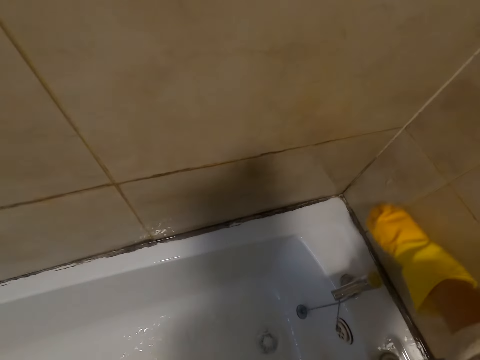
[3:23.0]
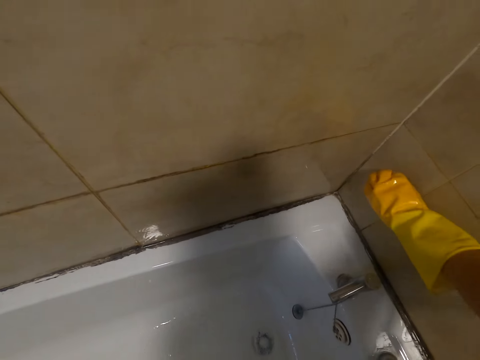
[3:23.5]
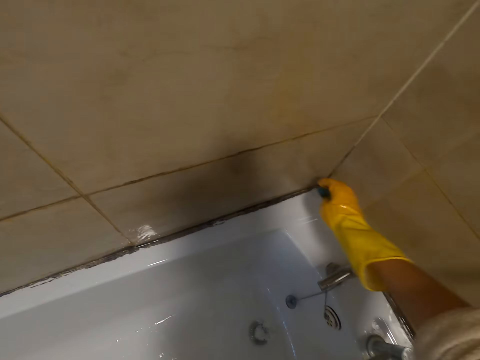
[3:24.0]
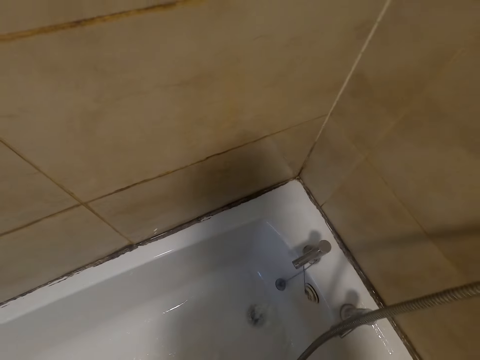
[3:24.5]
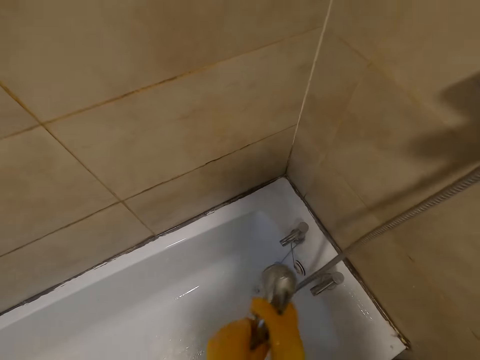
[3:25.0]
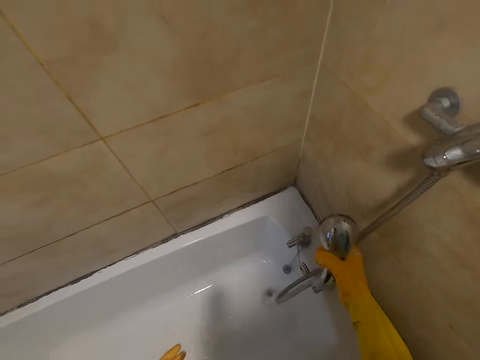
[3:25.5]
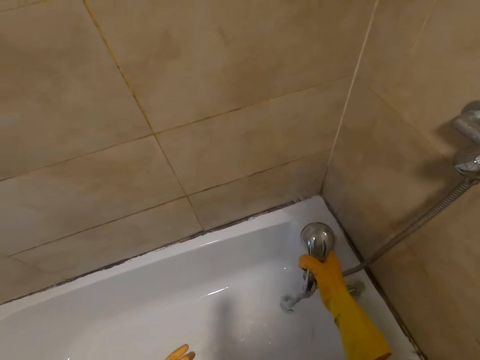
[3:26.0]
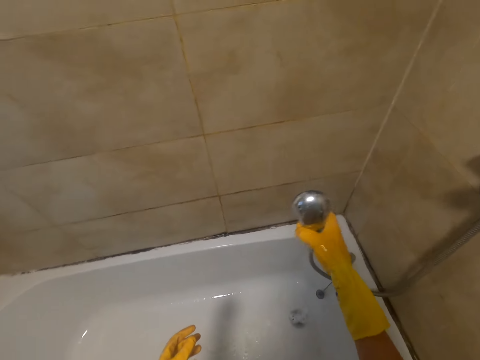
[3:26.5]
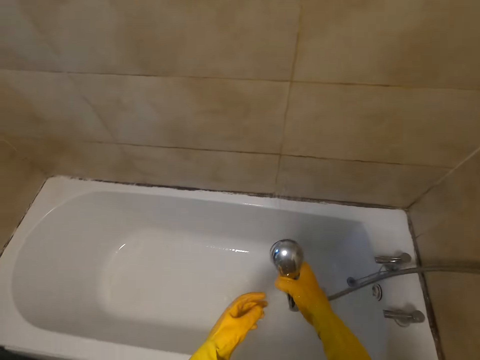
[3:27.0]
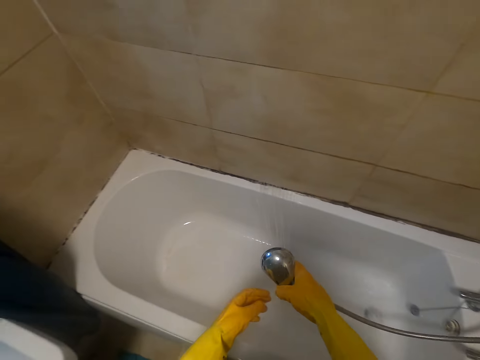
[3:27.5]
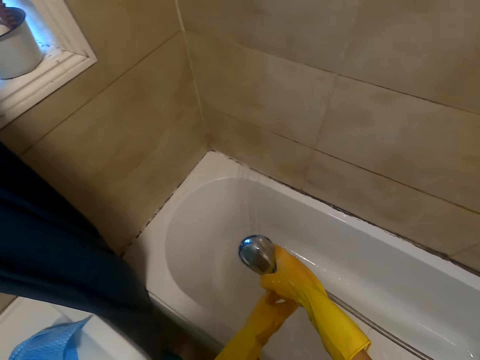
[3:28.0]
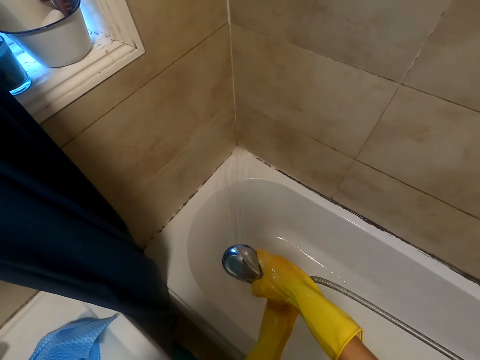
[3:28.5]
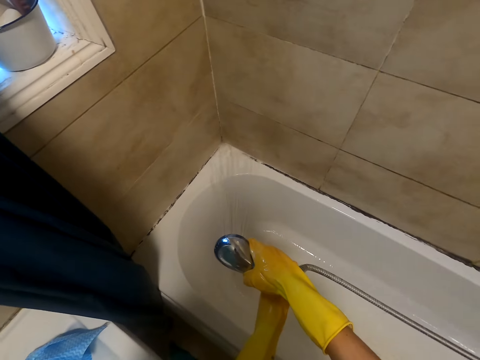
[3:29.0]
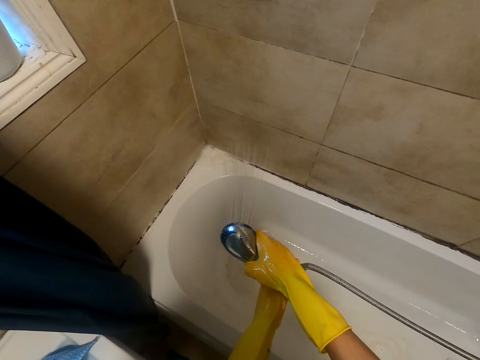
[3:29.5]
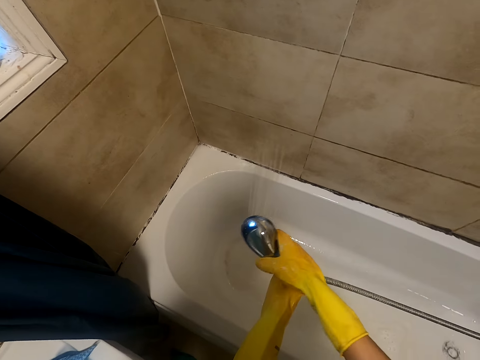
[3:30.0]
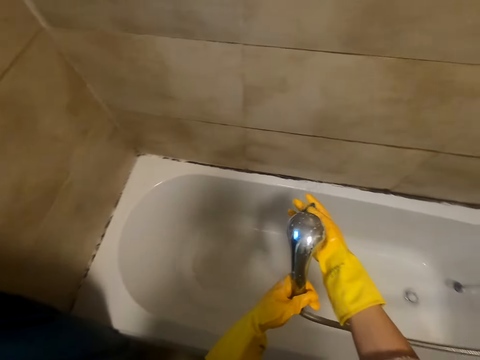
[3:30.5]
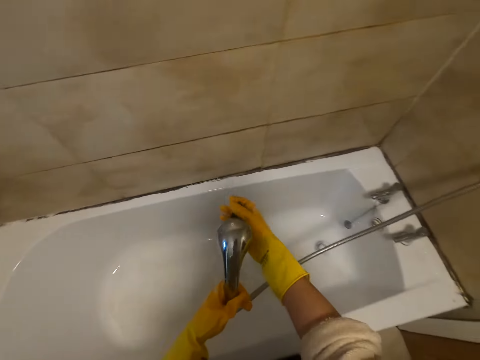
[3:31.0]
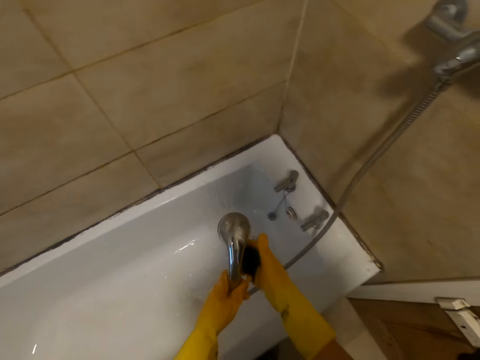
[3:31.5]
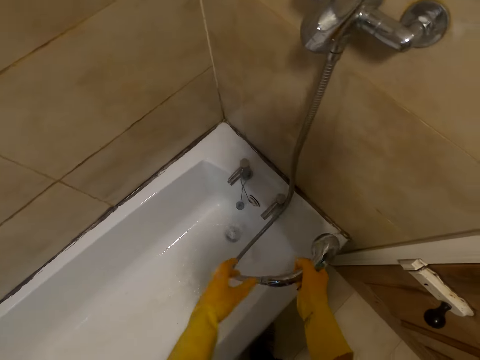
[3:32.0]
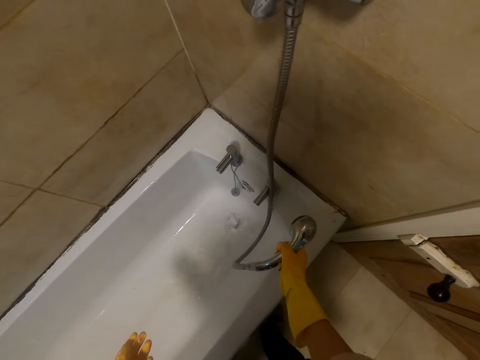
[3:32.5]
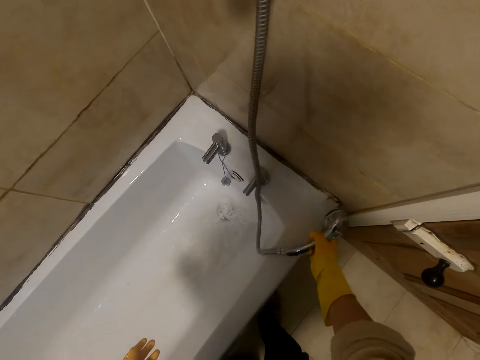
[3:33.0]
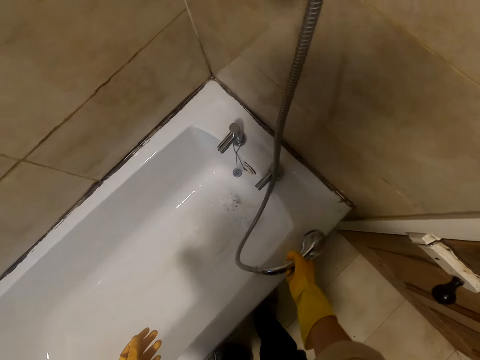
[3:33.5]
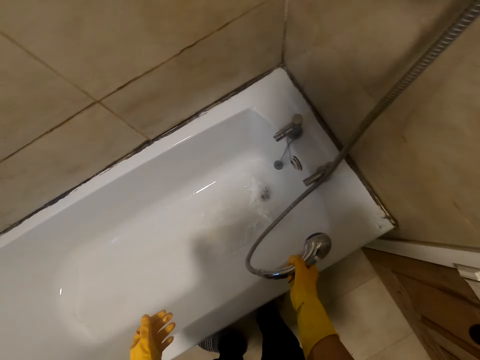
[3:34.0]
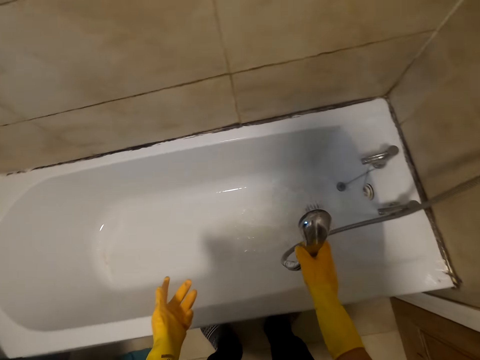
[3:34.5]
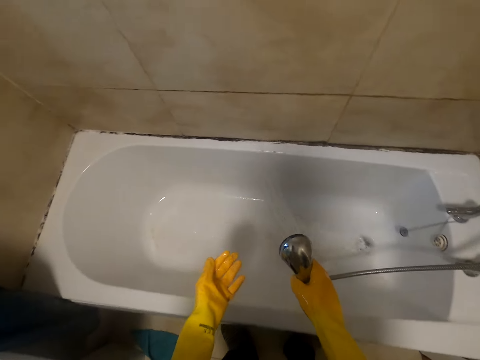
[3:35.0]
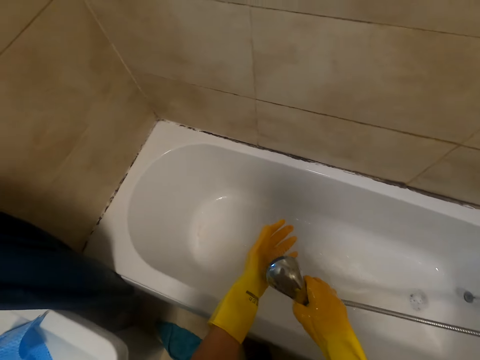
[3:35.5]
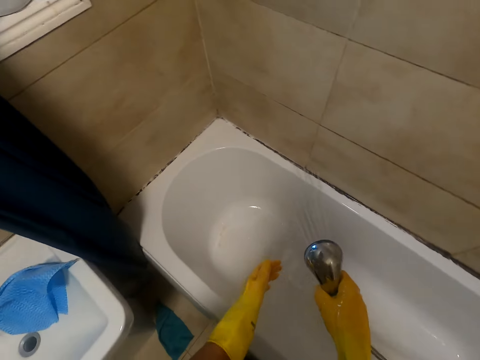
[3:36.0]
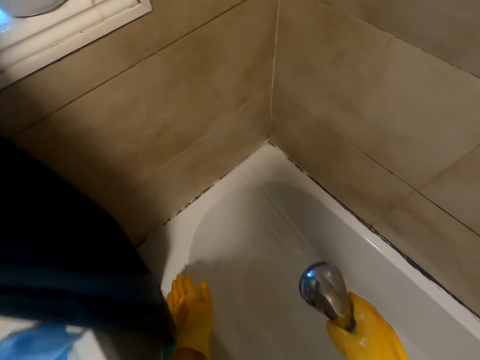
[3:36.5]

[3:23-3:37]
The camera wearer washes the wall. They clean the wall. They clean the edges of the sink. They pour water in a bathtub. They clean the sink.

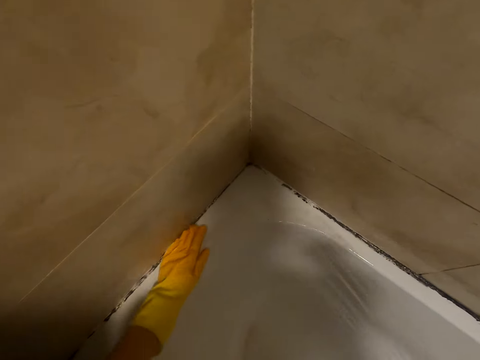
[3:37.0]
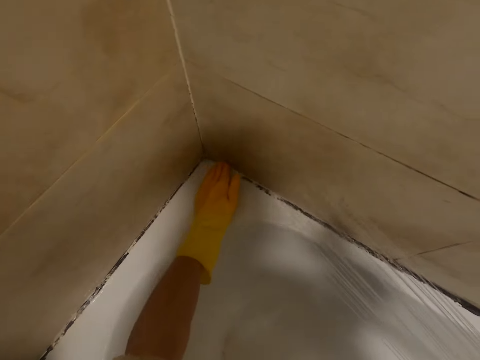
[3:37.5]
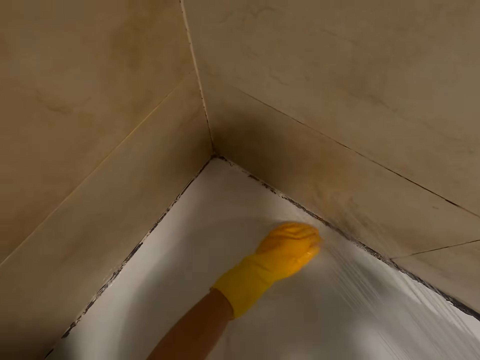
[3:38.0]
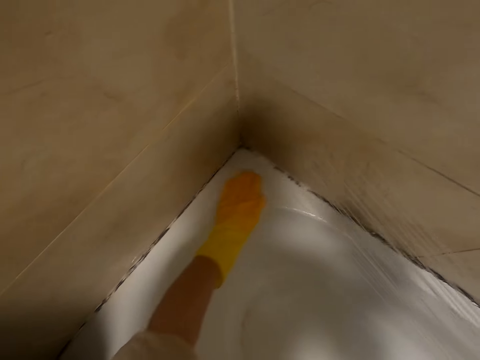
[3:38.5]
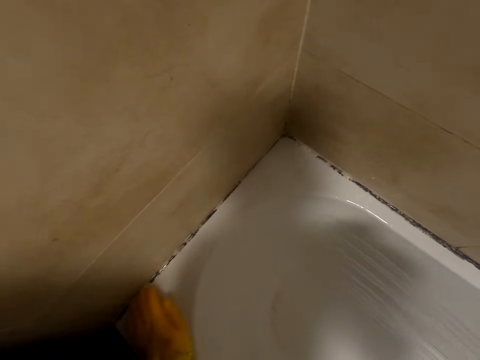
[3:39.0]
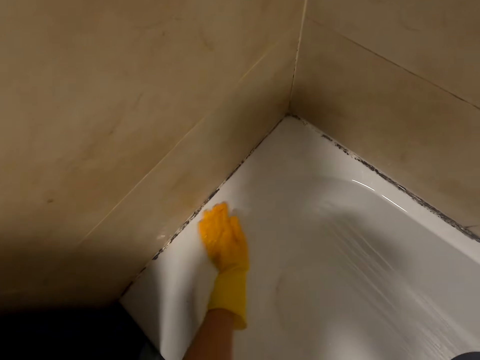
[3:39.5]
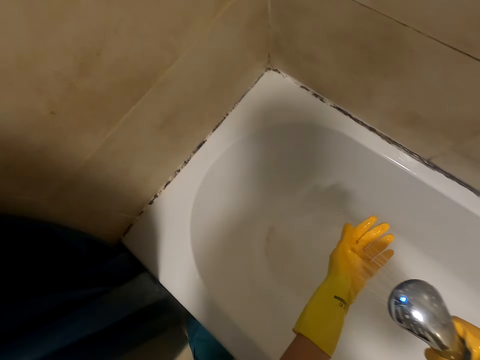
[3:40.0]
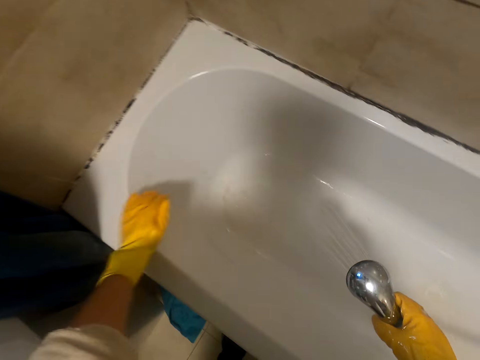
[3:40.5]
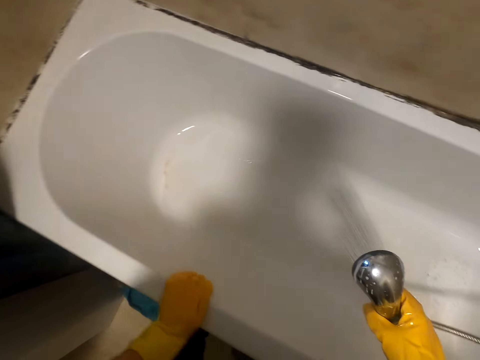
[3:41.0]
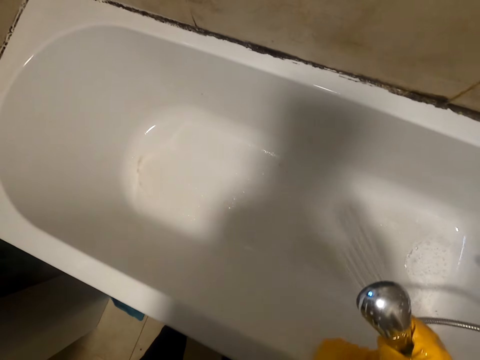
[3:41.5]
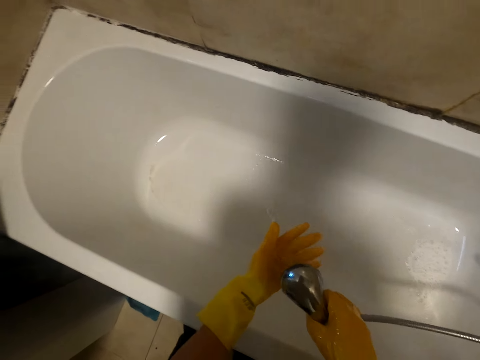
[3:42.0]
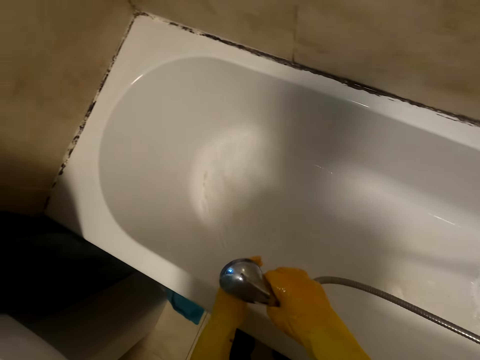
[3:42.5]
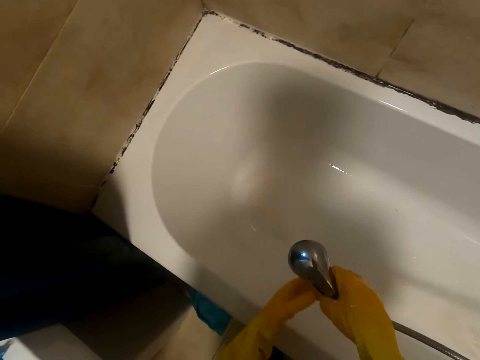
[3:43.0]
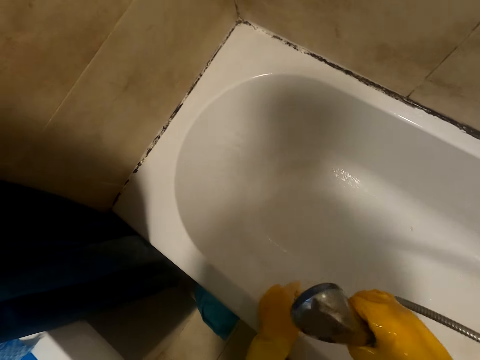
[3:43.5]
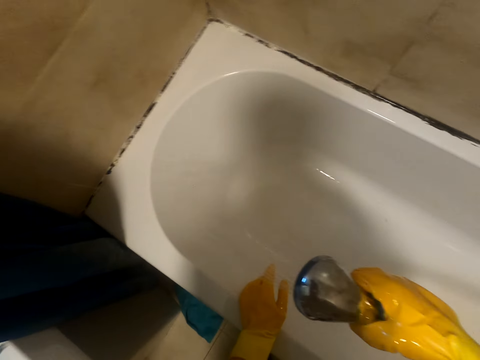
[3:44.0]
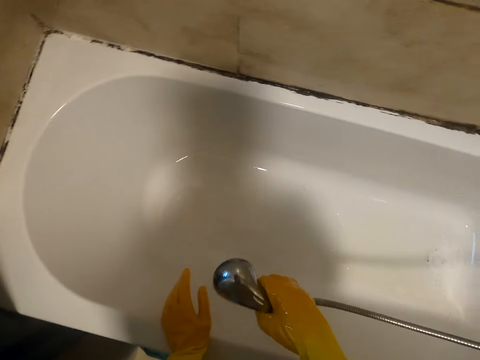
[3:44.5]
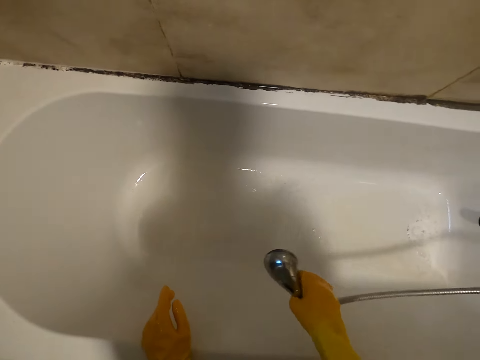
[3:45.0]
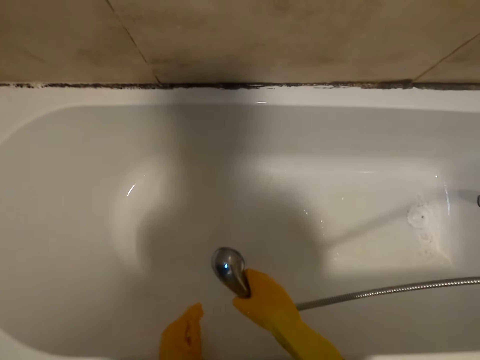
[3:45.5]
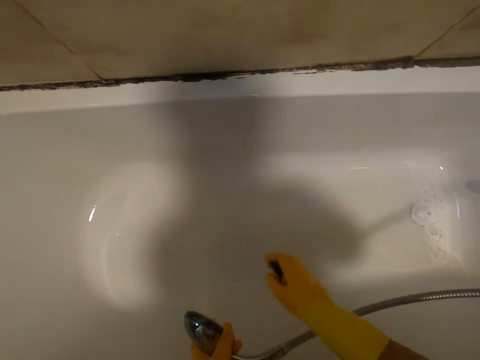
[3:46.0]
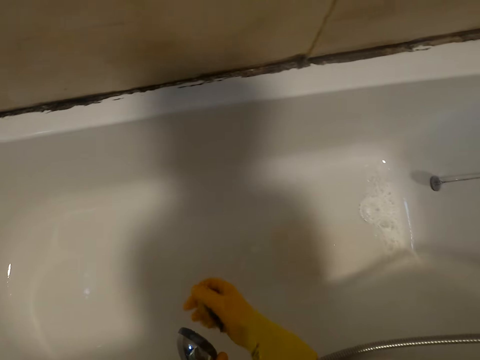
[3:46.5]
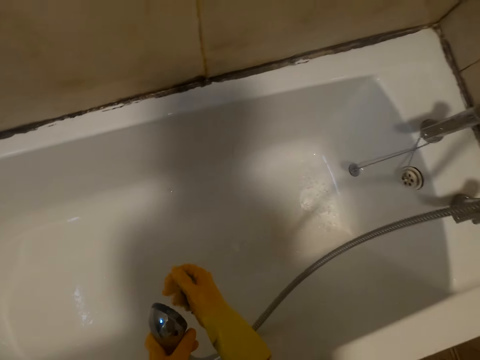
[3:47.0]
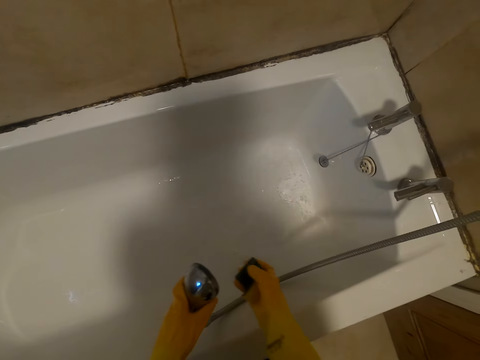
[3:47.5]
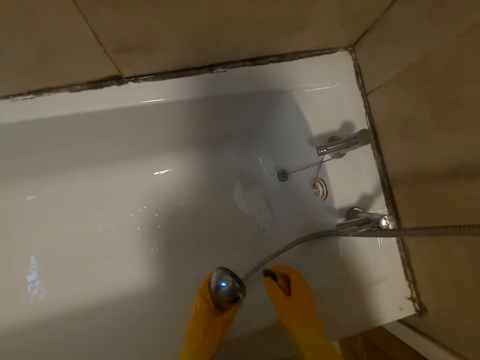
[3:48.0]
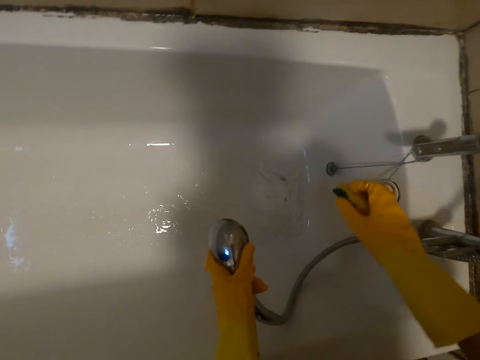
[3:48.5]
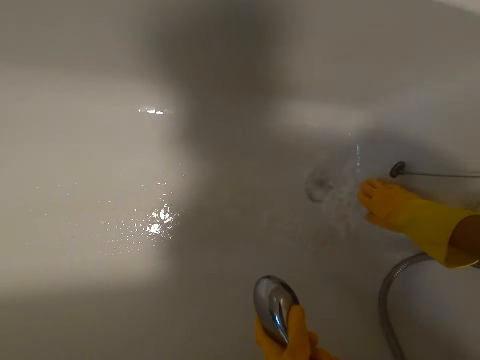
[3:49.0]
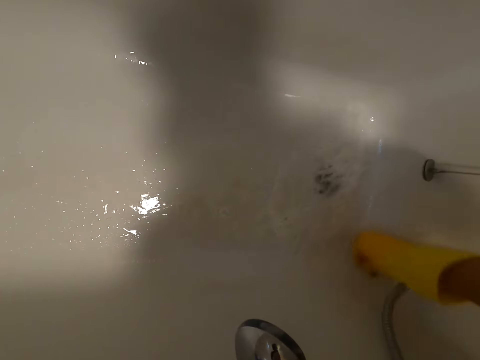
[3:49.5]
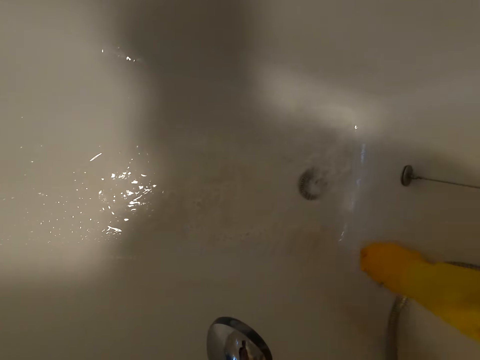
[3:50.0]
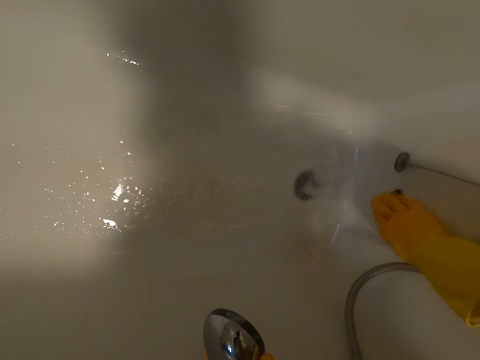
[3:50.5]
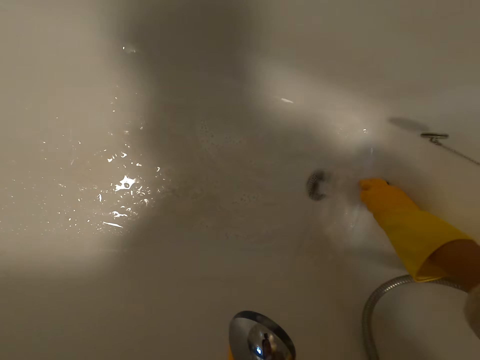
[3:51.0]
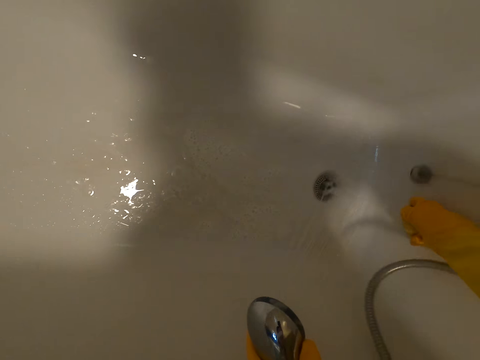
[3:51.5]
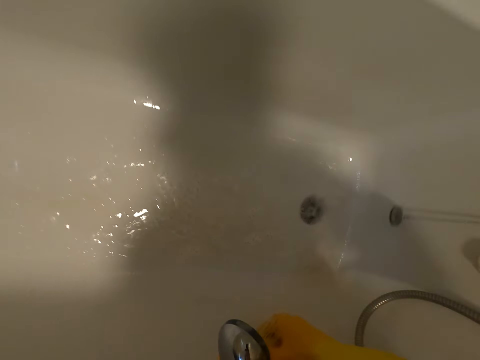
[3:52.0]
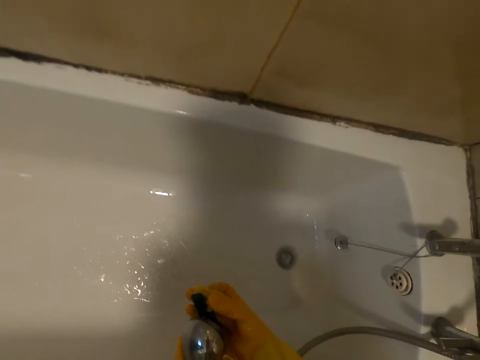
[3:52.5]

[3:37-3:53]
The camera wearer wipes the bathtub with hands. They rinse the bathtub. They clean the sponge. They wash the sink.
